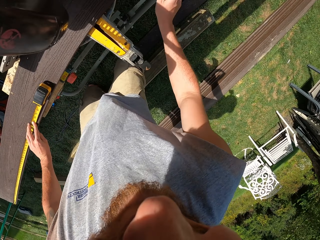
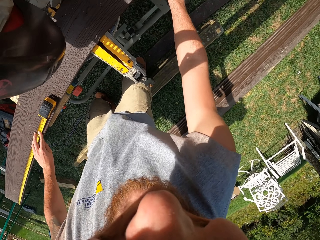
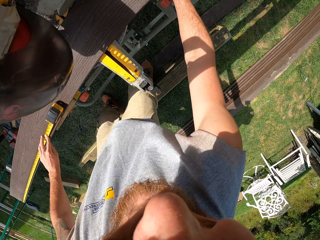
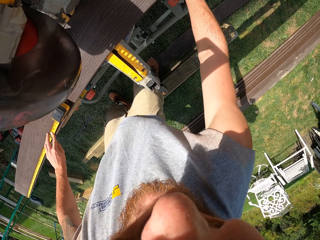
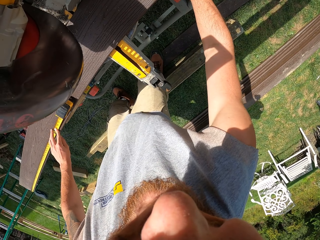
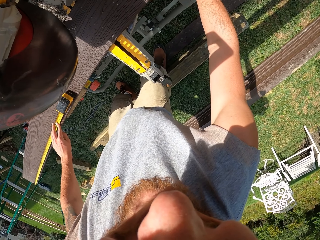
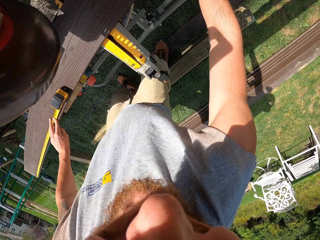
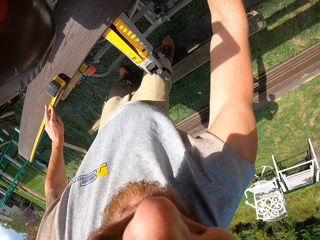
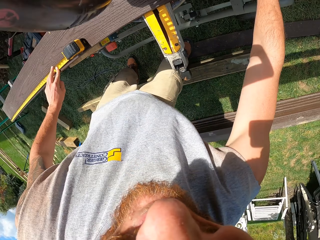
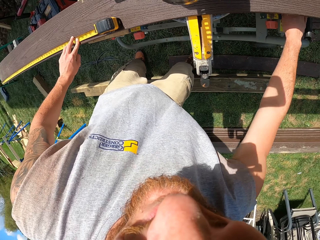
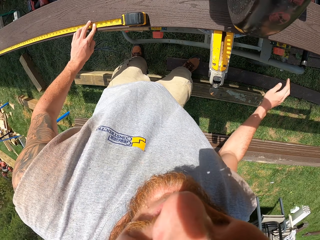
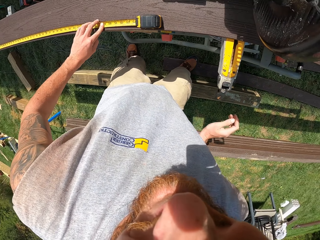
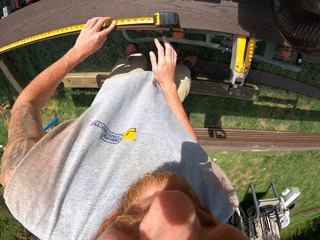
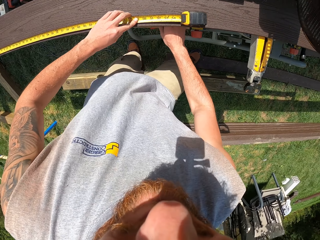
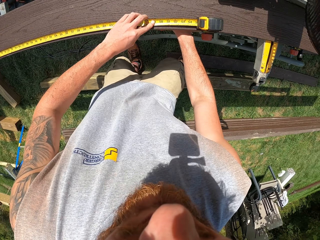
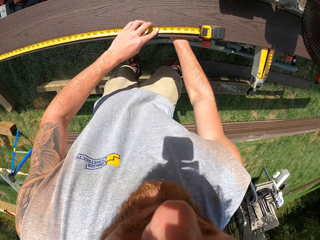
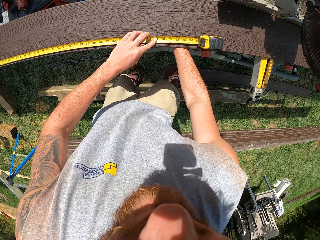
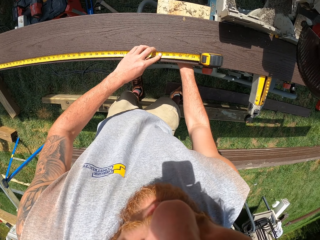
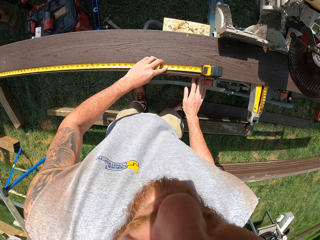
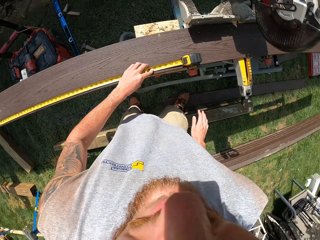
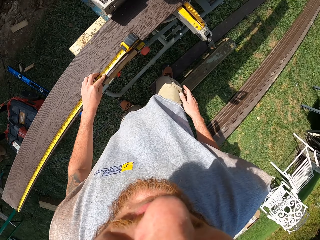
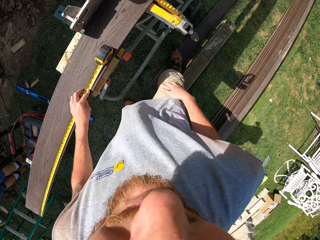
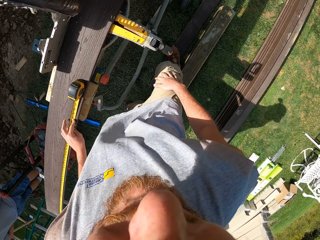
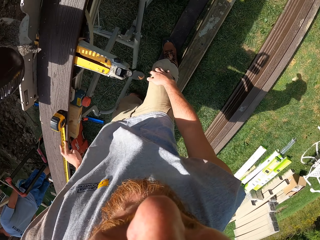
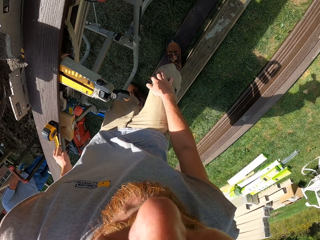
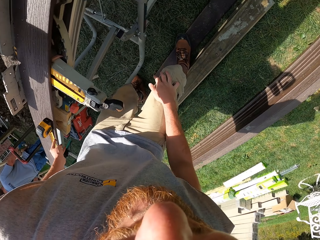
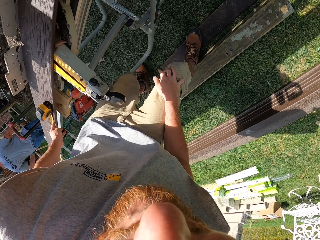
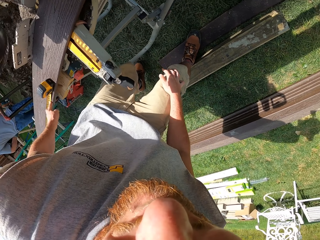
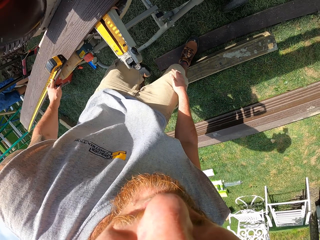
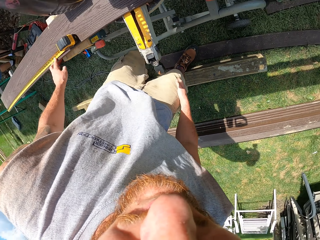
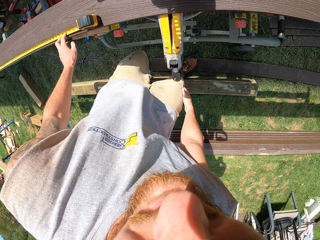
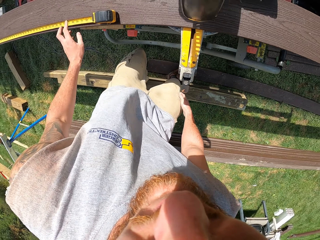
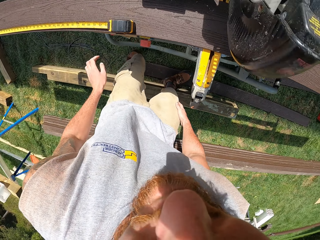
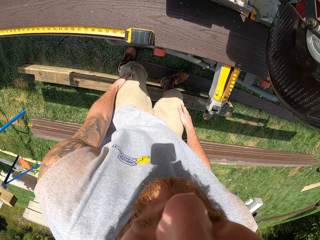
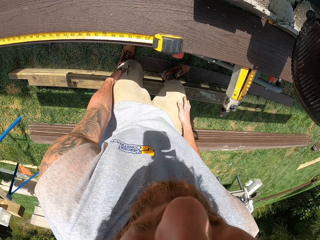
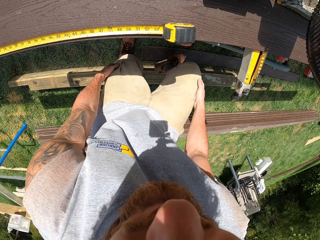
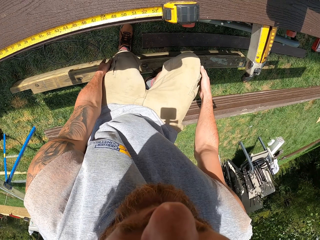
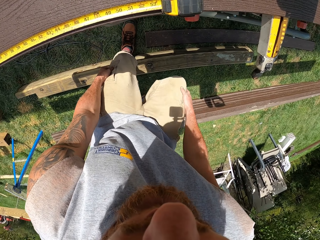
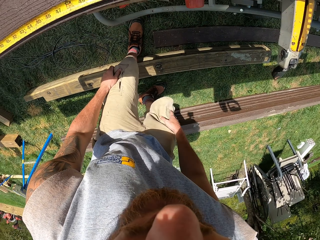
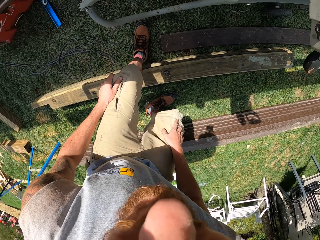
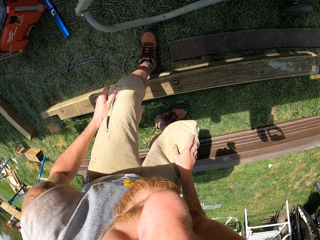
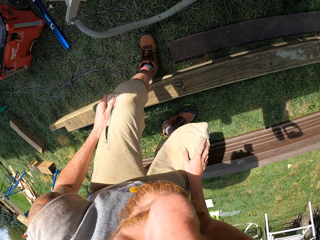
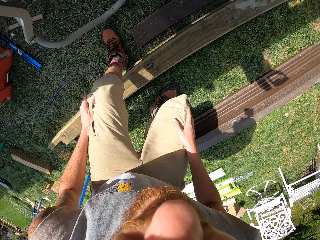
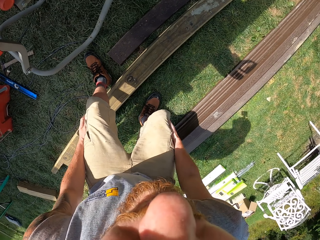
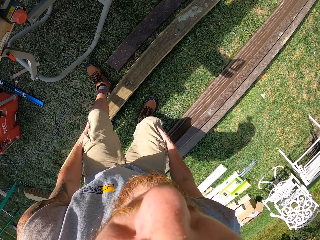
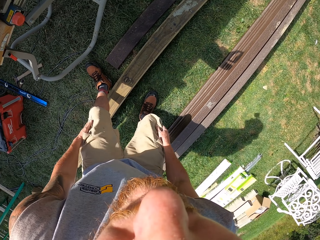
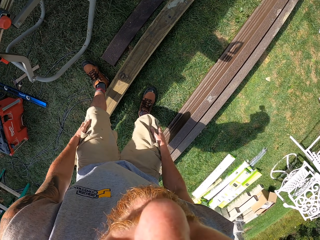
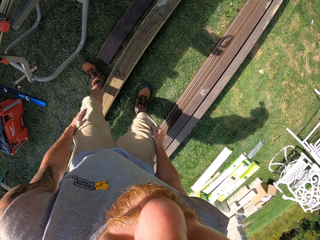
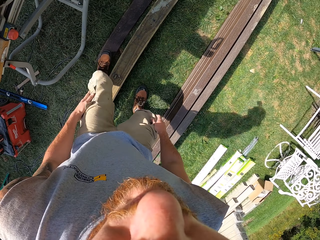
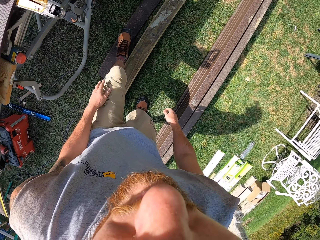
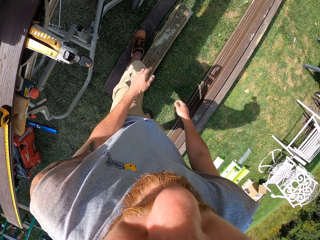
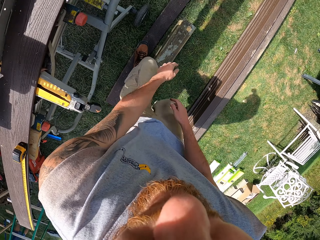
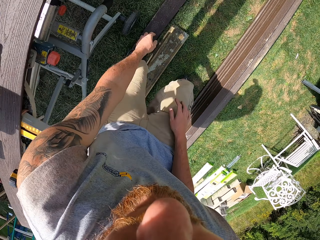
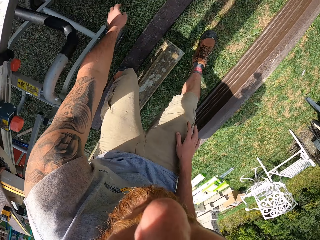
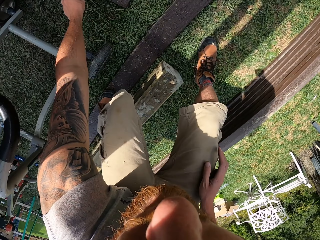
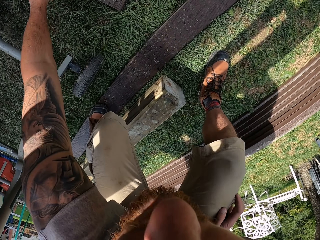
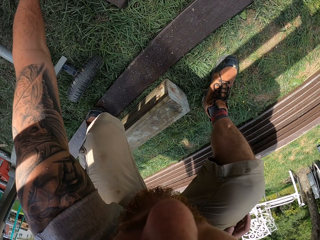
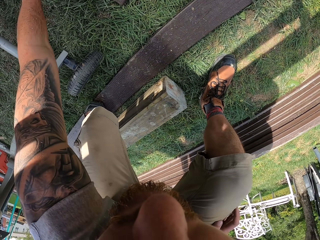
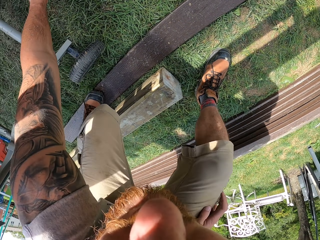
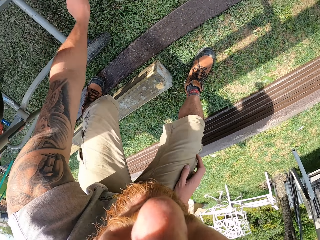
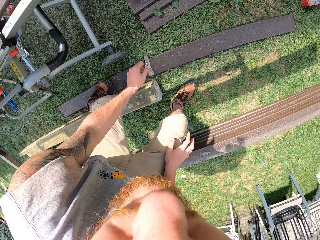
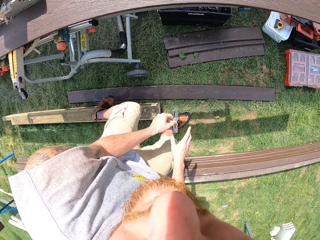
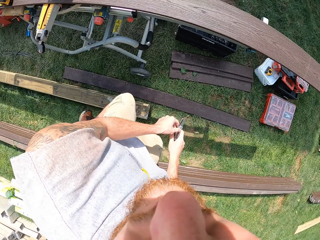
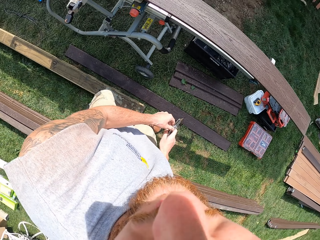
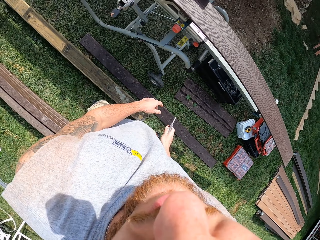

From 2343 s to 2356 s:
The camera wearer moves the hand. He adjusts the circular saw base. He holds the circular saw with the right hand, removes the left hand from the circular saw and touches the pocket with the left hand. He checks under the circular saw. He removes the left hand from the timber. He lets go of the tape measure. He makes a step backward and bends down. He touches his pockets. He stands upright. He checks under the circular saw again. He makes a step and bends down. He picks up a cutter or pocket knife from the ground.

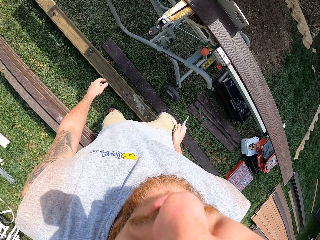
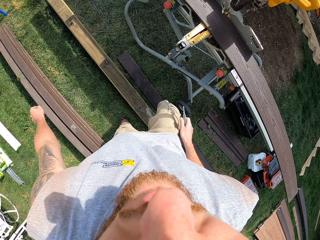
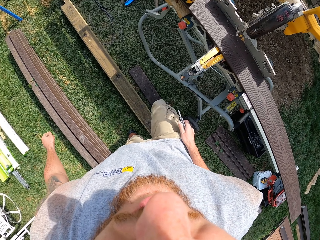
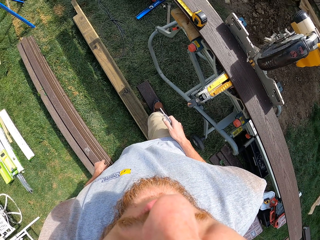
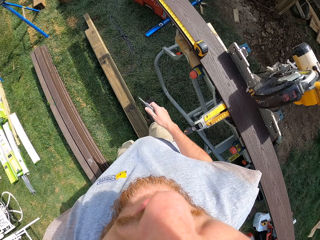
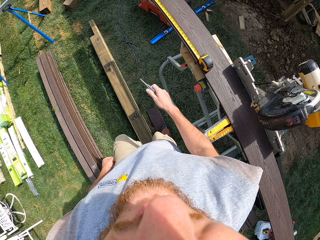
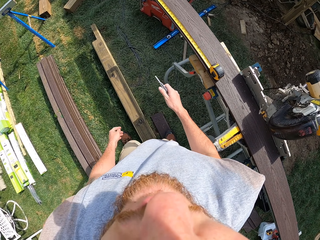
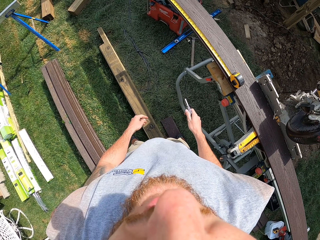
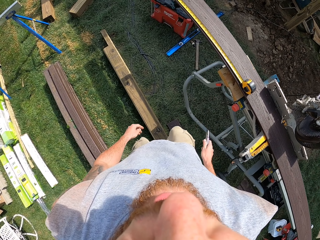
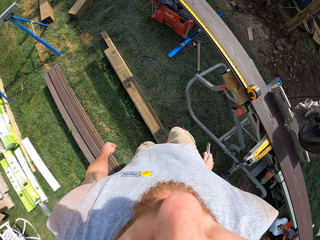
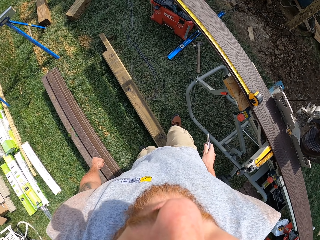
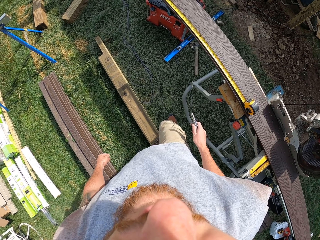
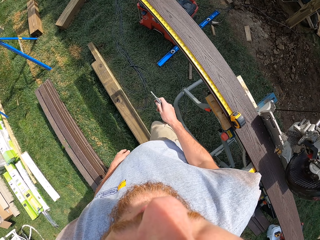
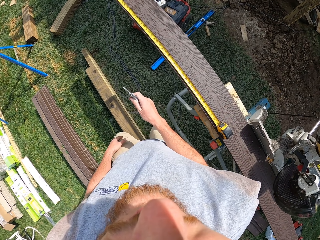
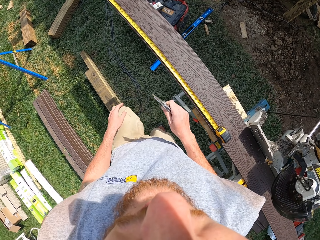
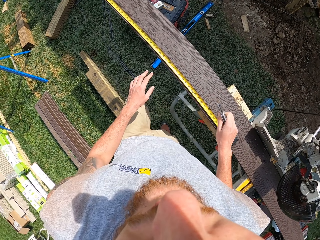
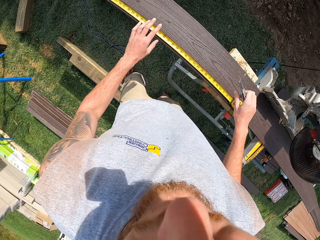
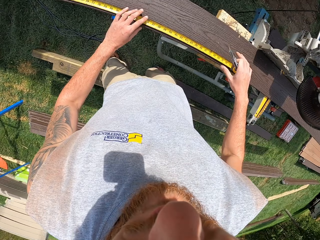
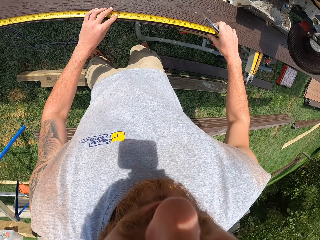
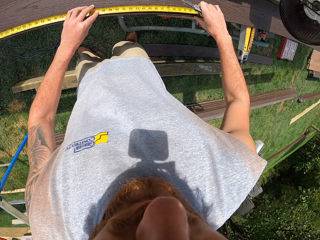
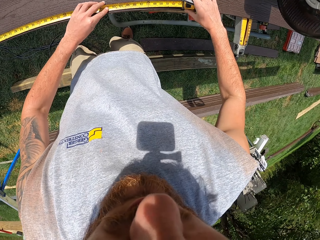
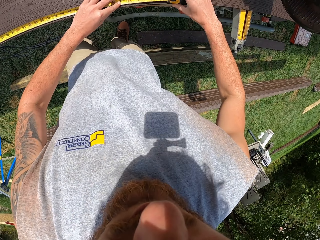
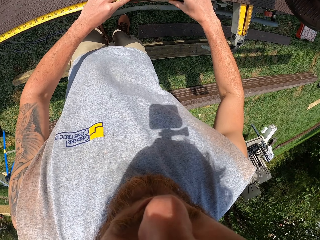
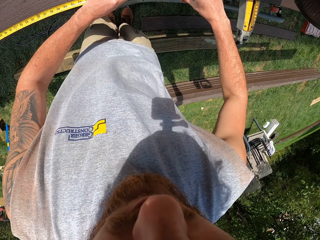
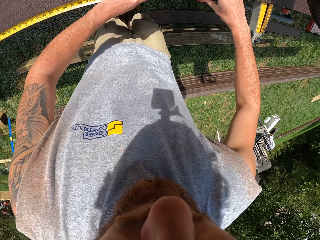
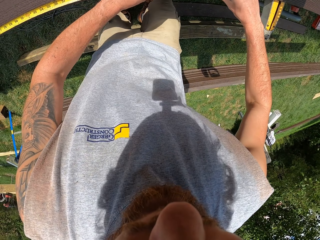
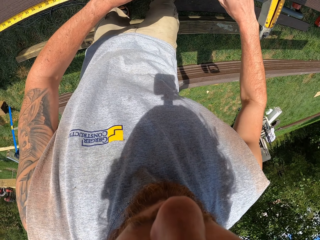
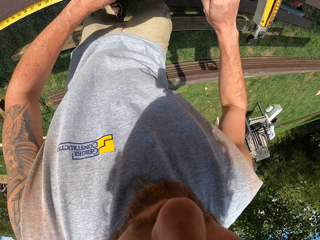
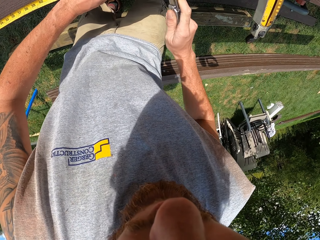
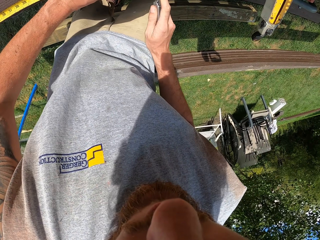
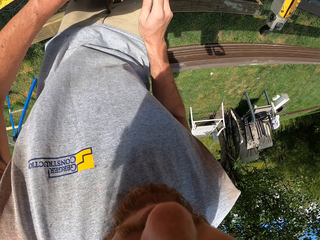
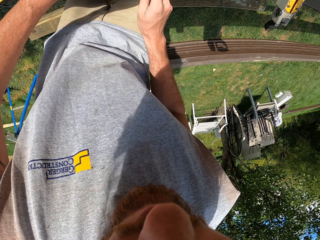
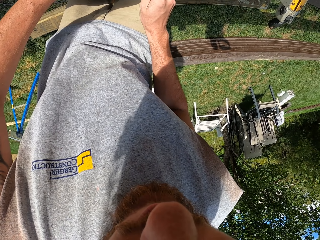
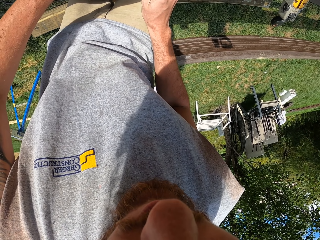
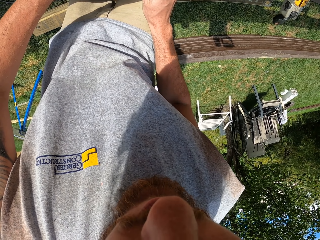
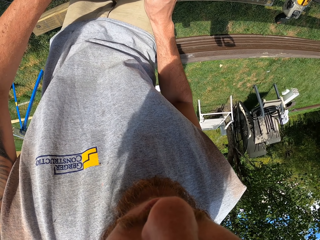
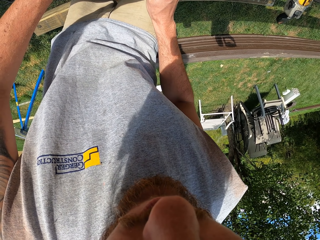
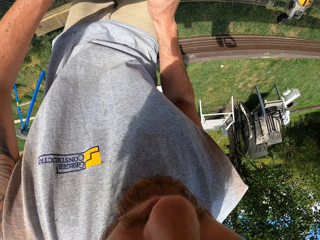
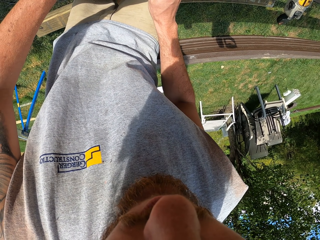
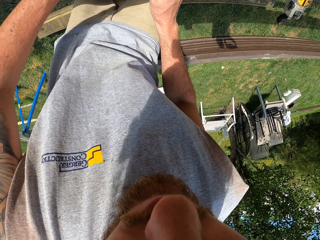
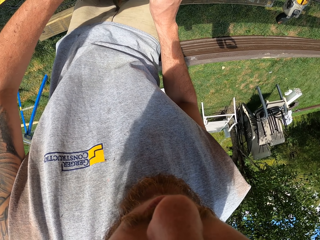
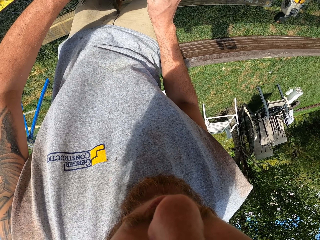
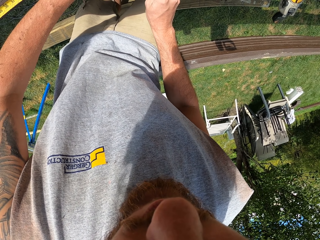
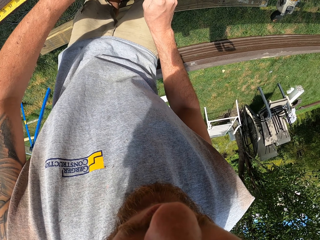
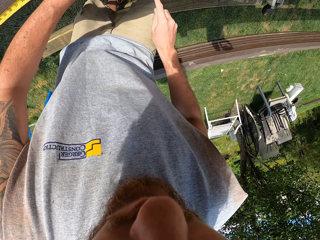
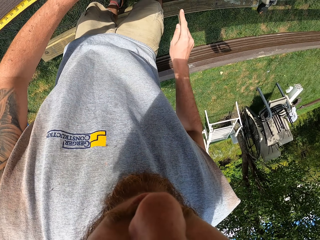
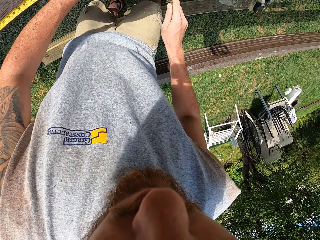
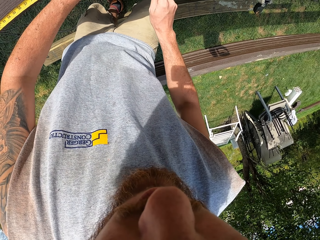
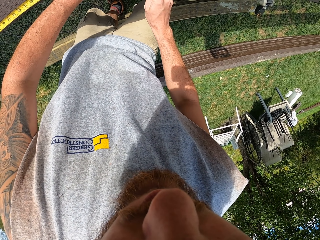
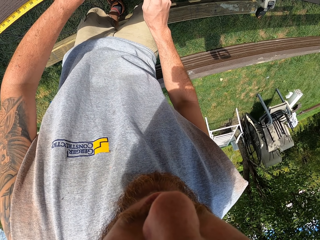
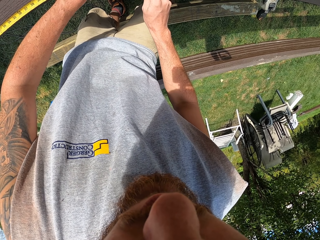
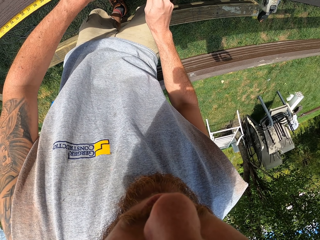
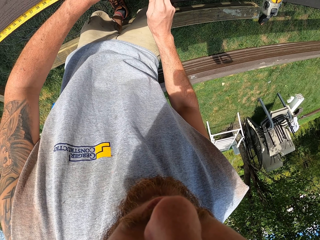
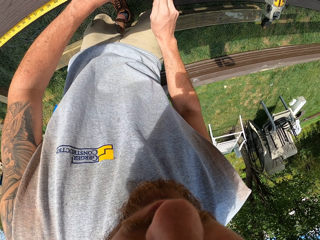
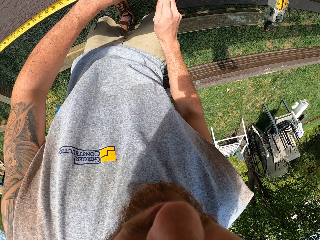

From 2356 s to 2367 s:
The camera wearer stands upright. They turn around. They move around the saw. They hold the tape measure on the timber with both hands. They touch the measuring tape on the plank. They put a mark on the timber with the pocket knife. They remove the pocket knife from the timber. They put a mark on the timber with the pocket knife.
